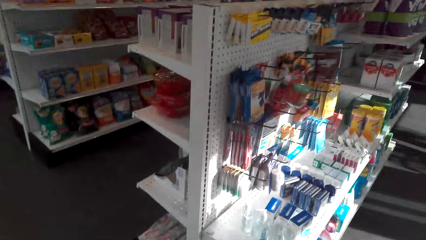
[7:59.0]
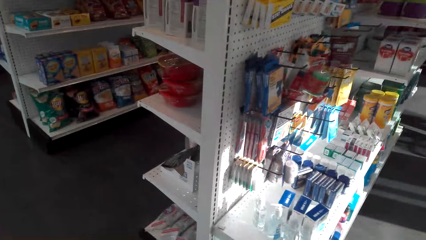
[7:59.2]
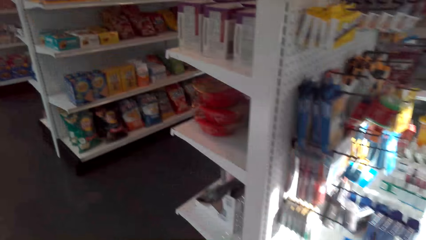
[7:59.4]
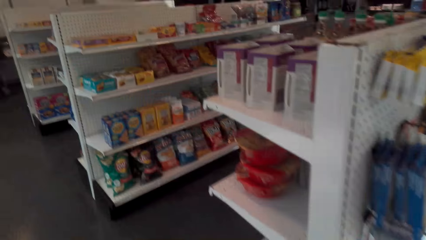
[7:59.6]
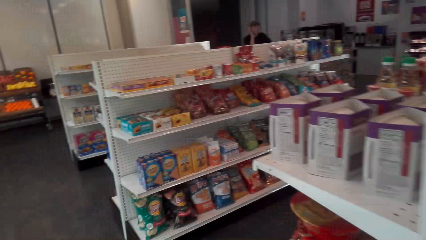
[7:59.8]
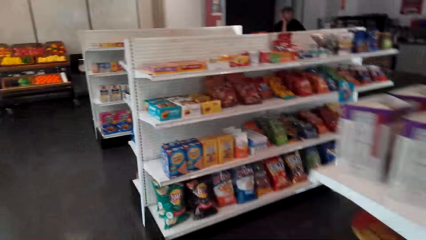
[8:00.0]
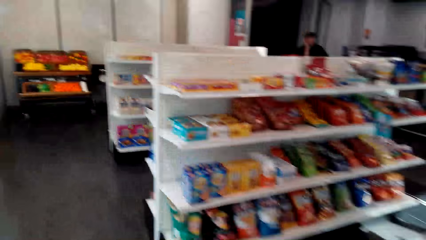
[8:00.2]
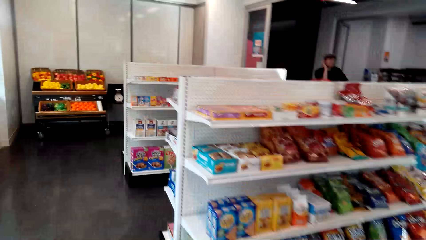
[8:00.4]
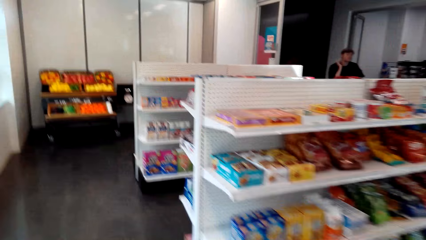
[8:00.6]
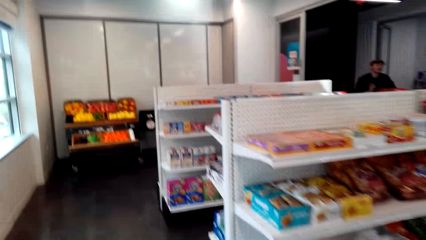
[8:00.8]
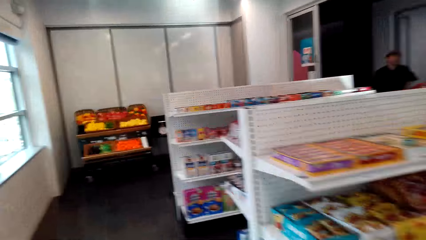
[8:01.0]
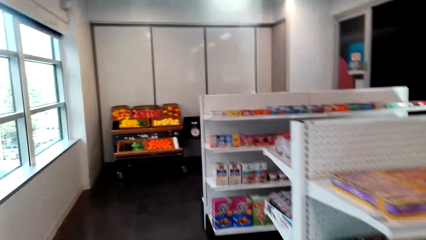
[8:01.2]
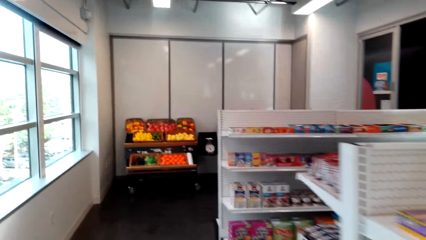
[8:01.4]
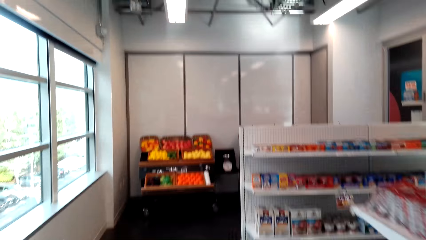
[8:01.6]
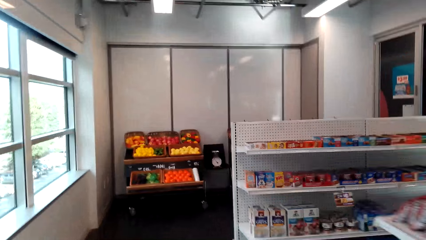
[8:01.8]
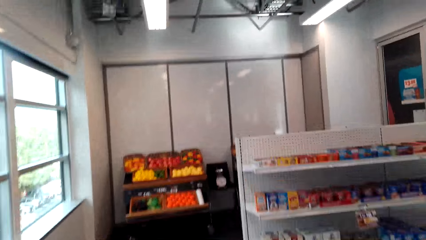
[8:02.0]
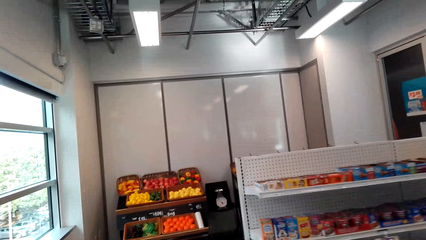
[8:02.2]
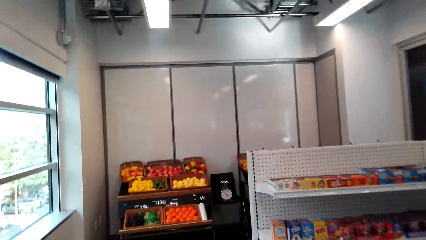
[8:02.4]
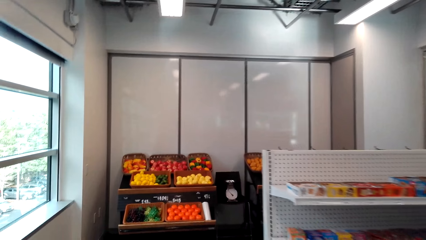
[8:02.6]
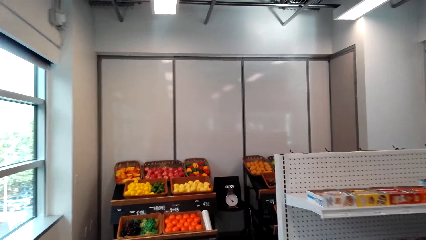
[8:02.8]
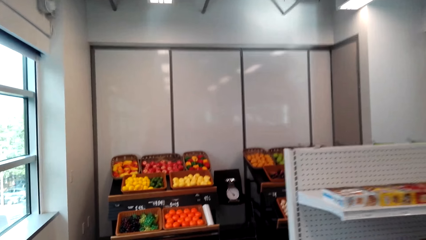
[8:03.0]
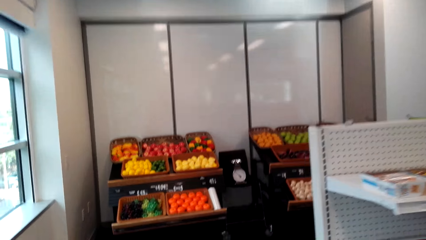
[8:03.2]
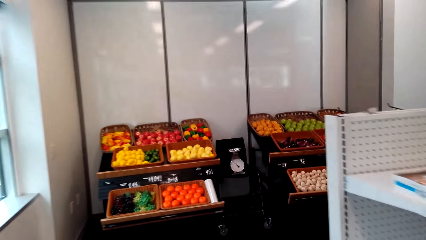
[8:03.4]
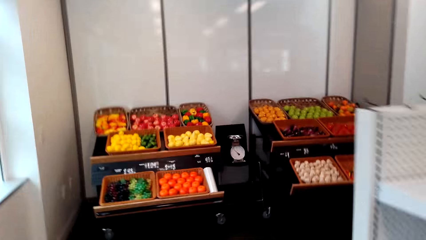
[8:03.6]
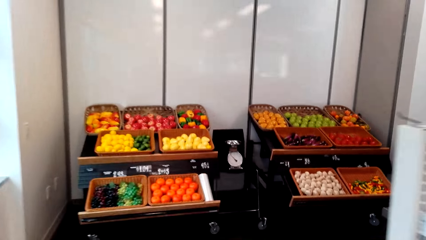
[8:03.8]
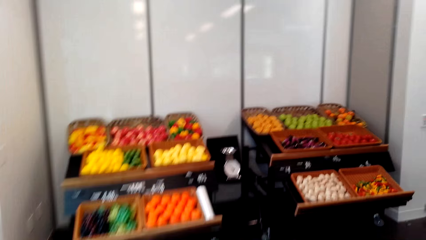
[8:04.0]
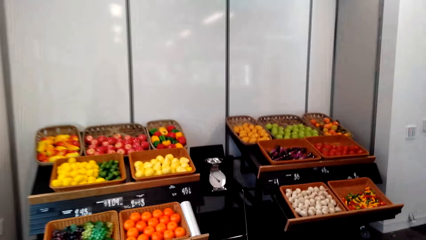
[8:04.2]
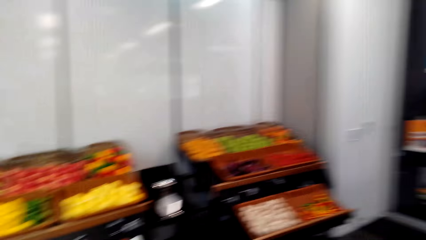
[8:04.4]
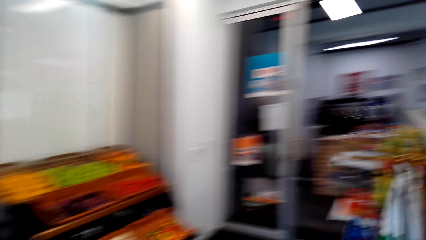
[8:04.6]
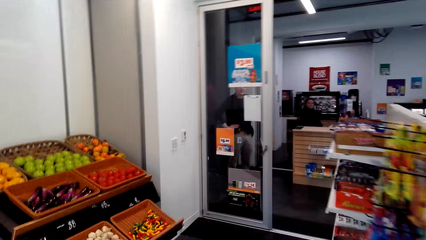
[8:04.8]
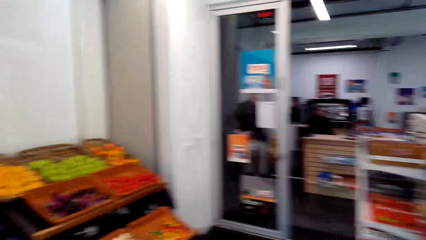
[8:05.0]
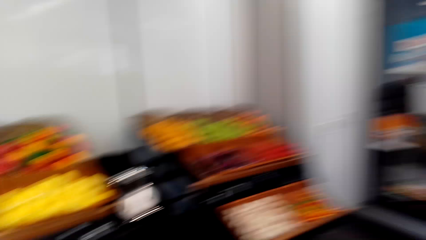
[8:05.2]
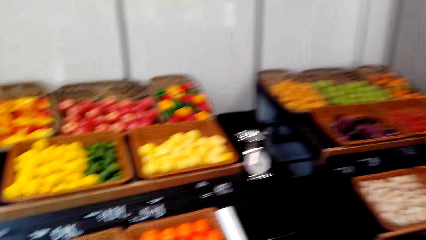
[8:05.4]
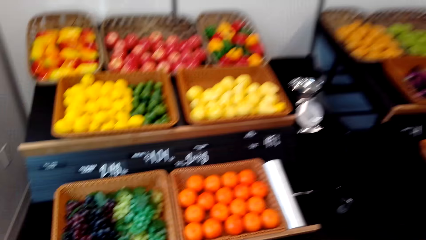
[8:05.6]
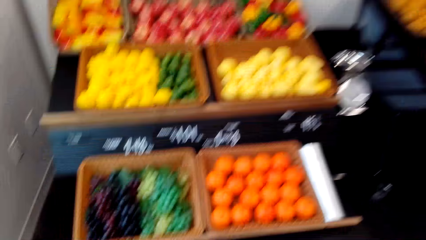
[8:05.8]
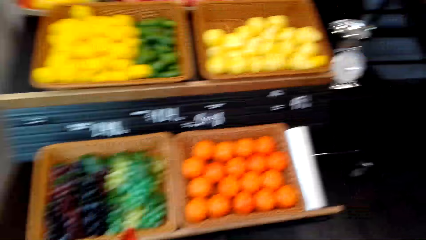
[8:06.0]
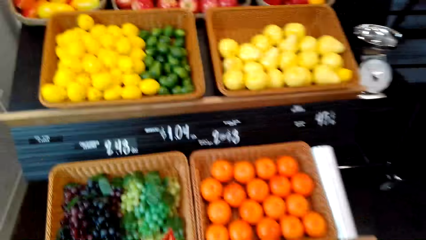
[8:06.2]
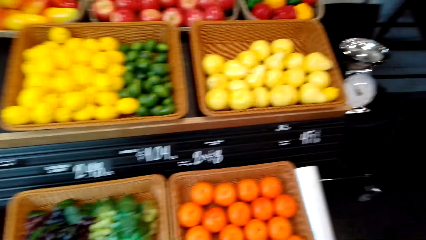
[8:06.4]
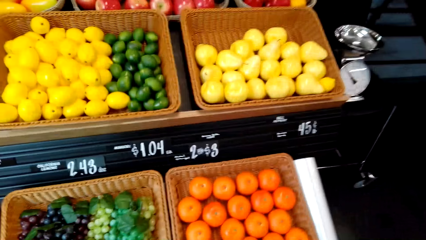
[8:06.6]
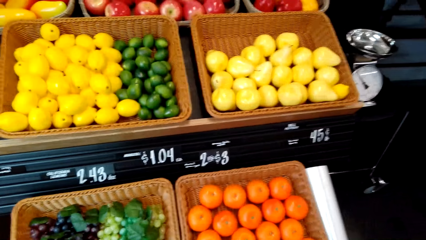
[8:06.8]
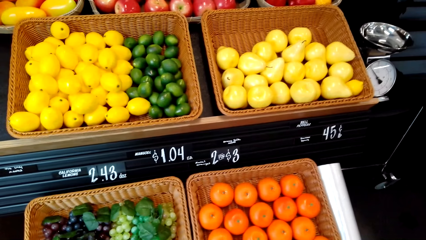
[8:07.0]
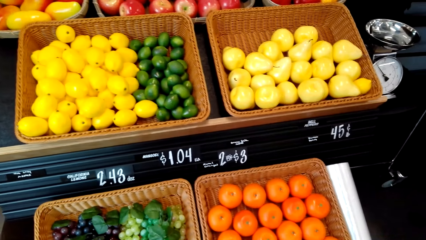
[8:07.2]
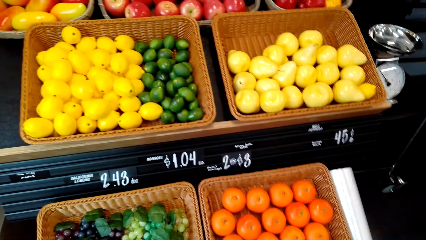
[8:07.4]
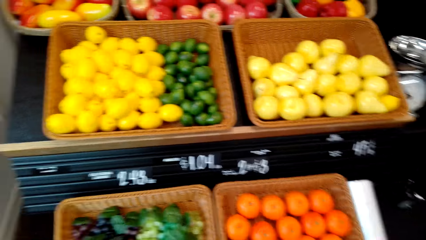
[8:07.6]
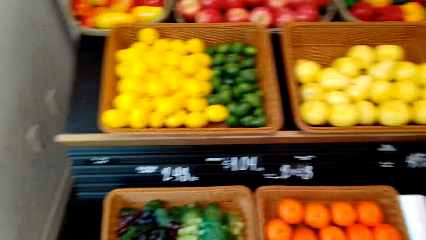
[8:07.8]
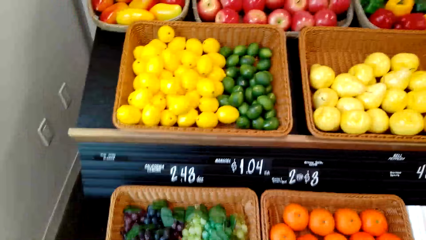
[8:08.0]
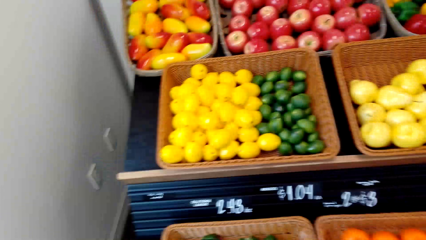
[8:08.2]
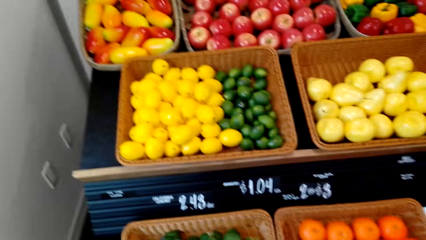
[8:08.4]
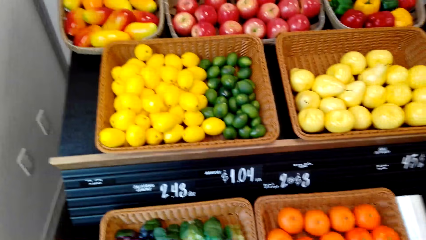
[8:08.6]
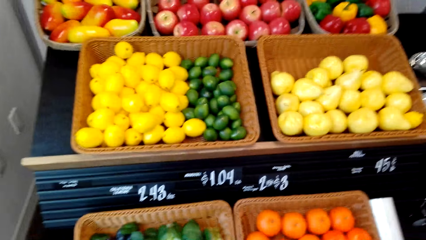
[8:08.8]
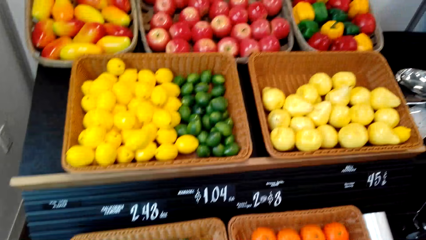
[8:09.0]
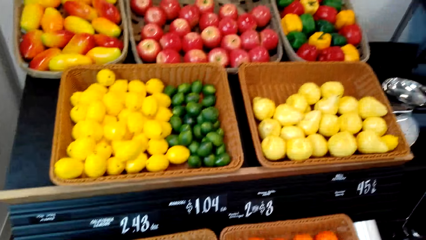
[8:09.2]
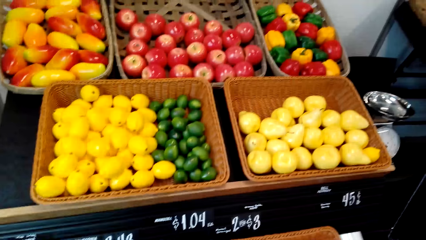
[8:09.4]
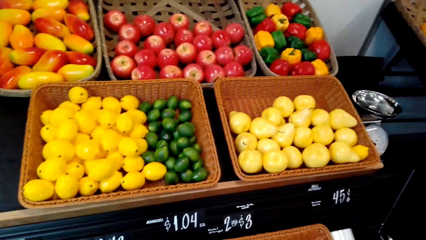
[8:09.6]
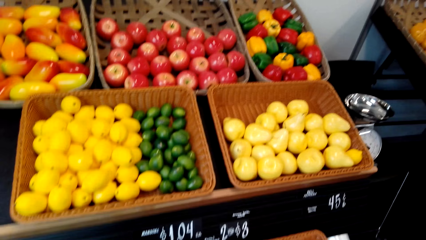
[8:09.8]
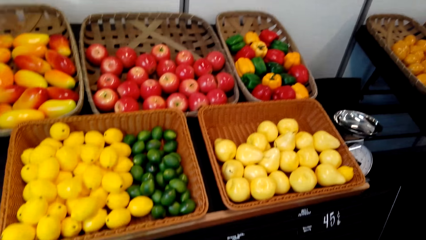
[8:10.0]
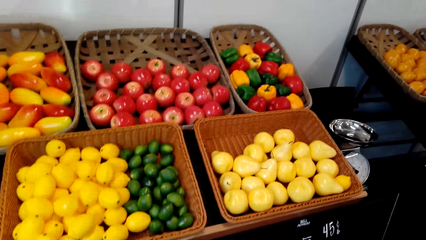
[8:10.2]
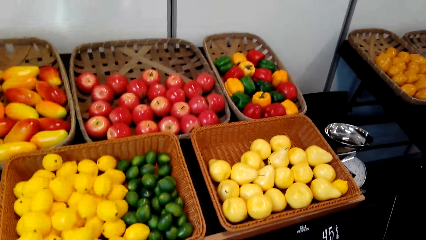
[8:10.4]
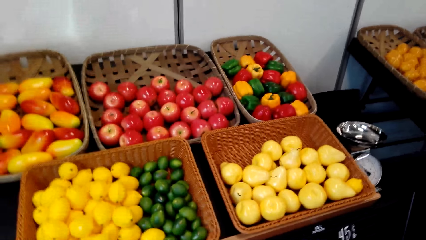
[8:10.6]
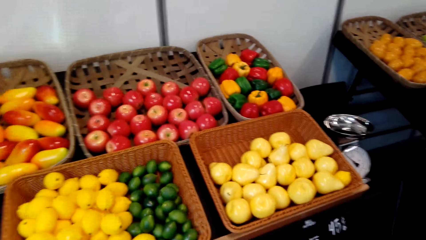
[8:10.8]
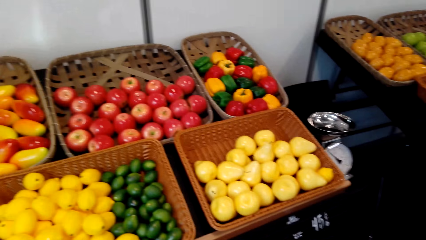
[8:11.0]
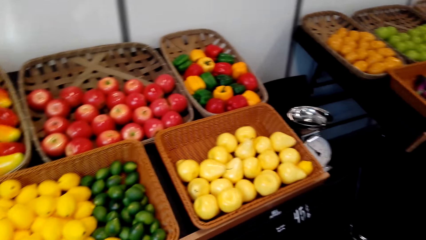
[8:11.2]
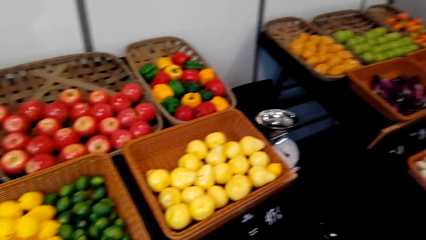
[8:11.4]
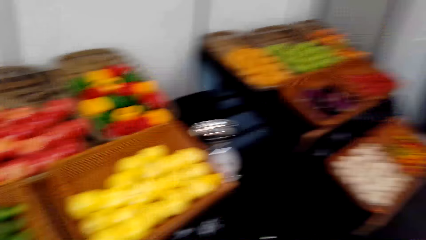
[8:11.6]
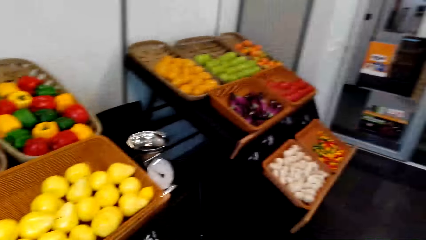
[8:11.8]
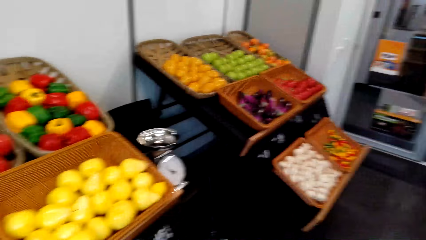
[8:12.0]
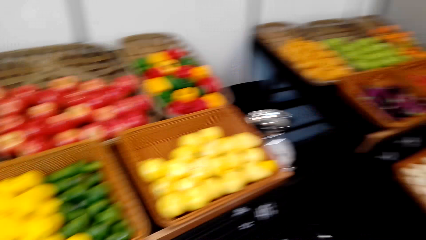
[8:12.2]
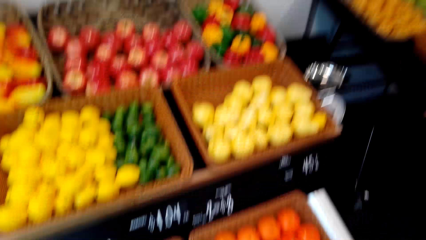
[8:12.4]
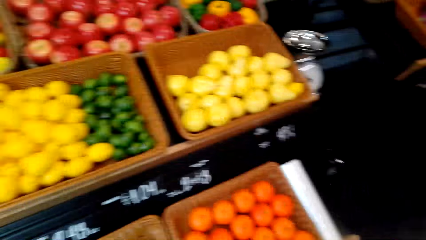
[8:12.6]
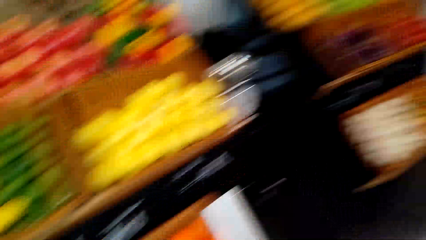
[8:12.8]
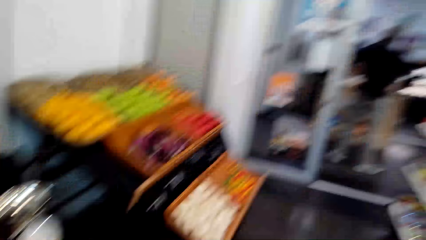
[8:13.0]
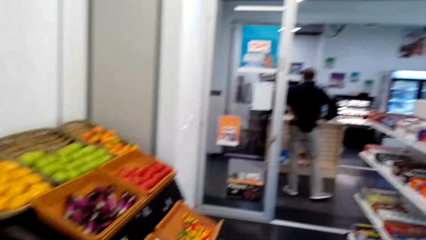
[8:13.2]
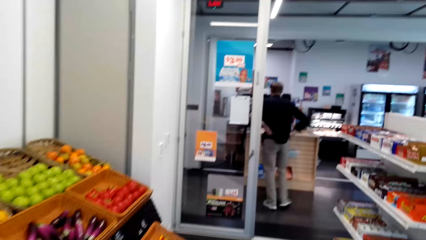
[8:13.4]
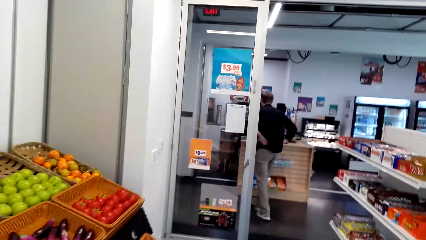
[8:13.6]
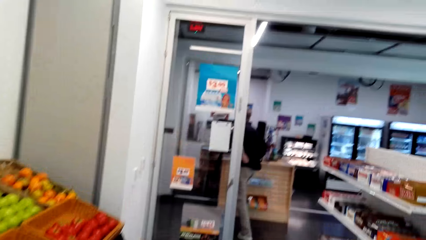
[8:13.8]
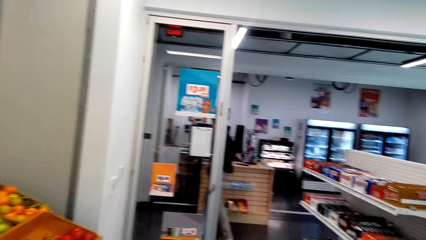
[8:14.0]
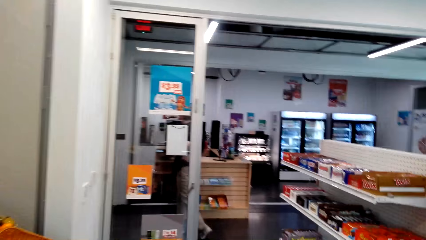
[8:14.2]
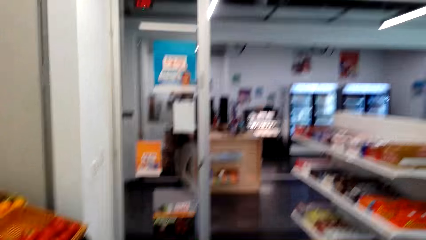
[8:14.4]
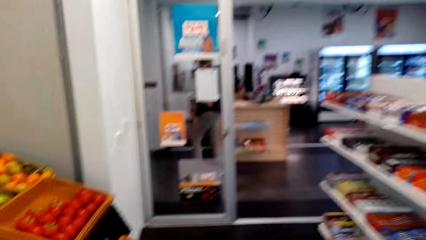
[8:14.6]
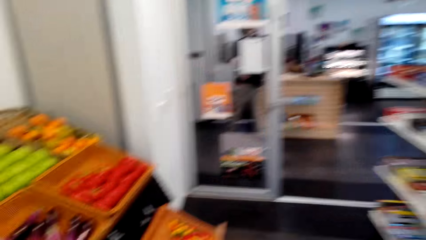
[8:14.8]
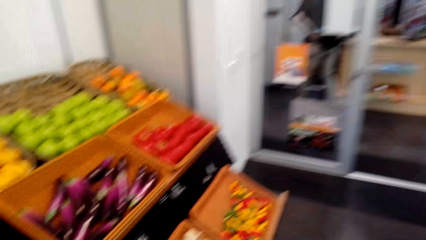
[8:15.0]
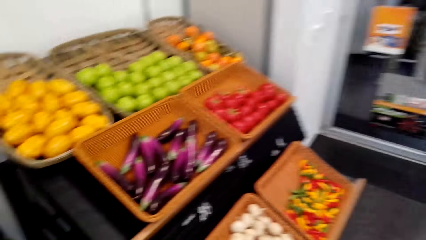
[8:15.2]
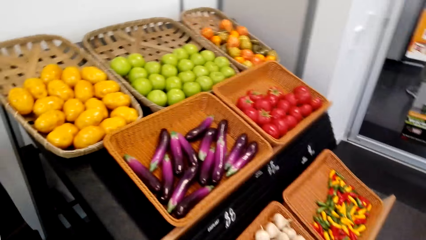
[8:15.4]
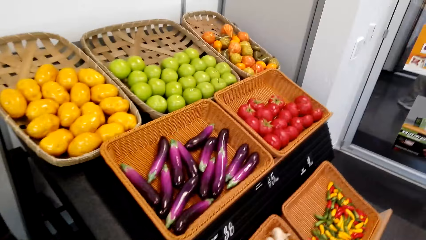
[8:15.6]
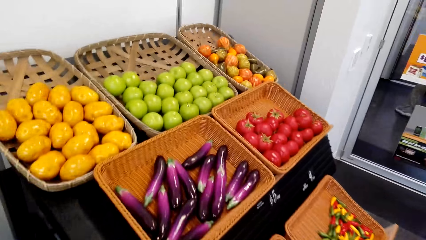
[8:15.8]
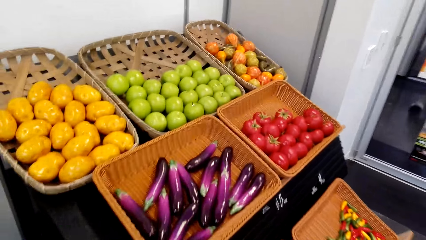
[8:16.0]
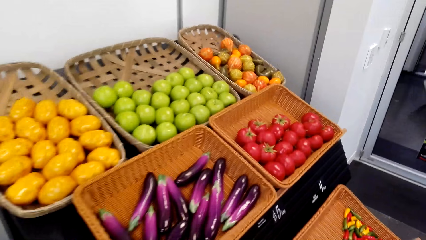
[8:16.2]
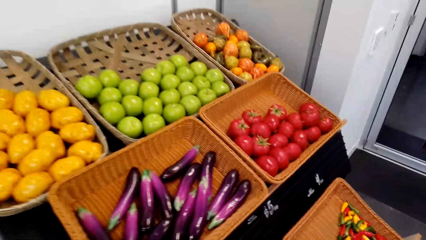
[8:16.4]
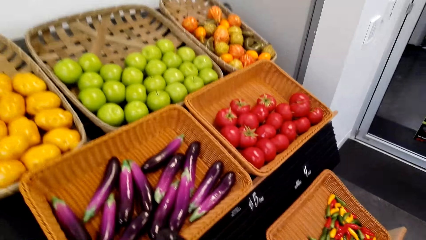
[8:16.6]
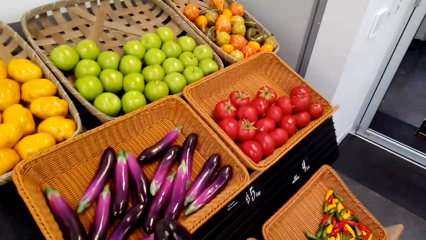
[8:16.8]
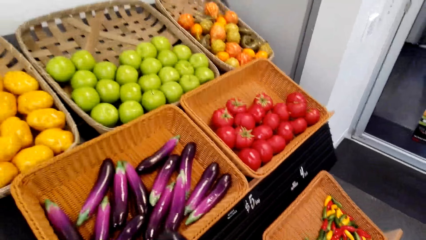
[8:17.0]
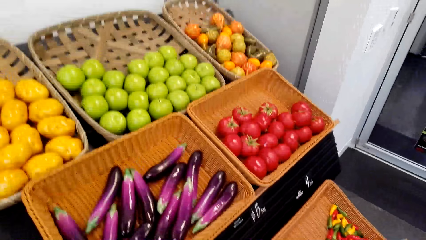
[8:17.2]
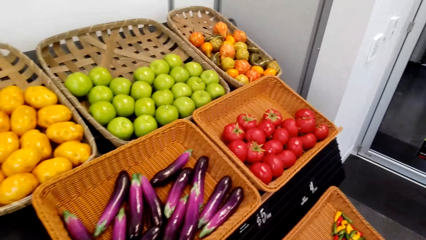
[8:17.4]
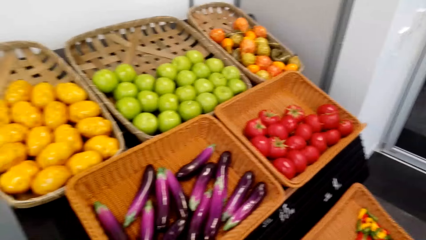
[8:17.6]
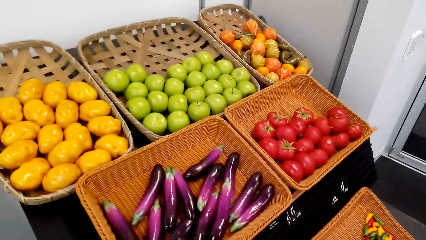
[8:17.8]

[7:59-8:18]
The camera wearer moves the camera around. They walk across the store. They converse. They stare at the fruit. They converse. They move the camera around.
